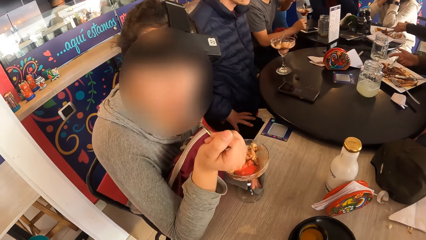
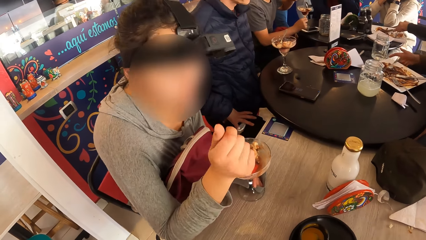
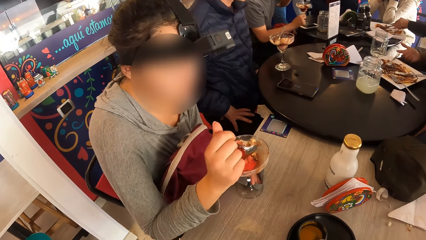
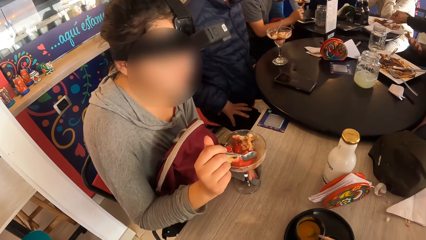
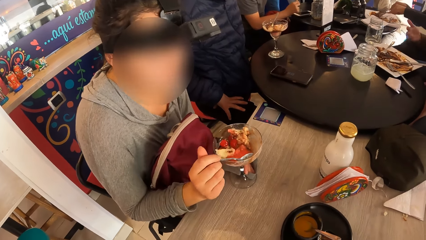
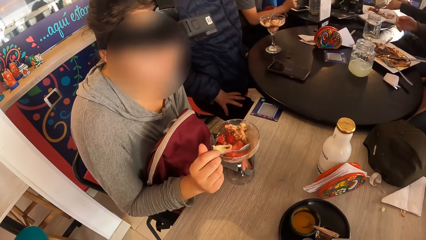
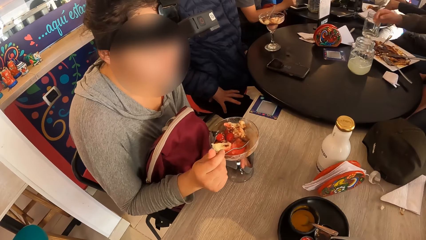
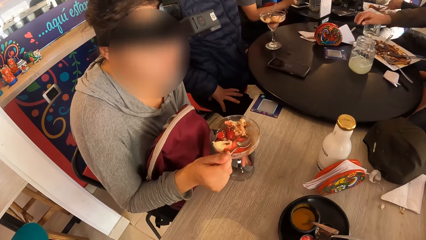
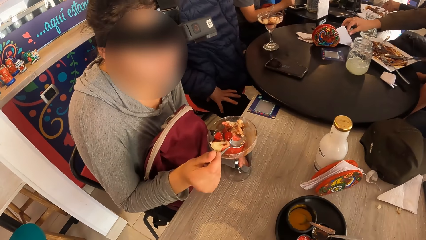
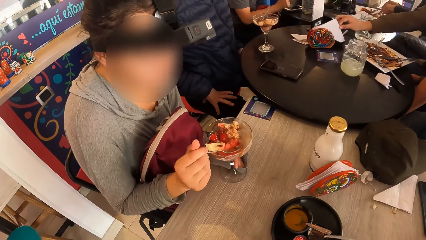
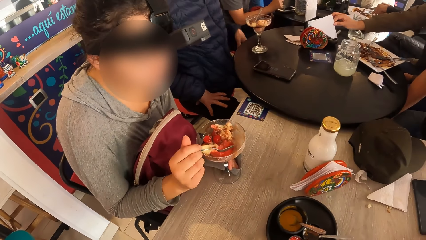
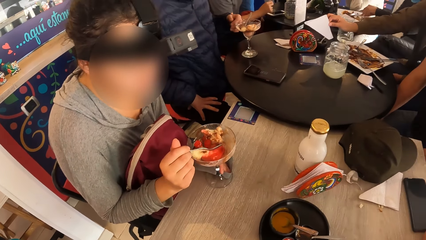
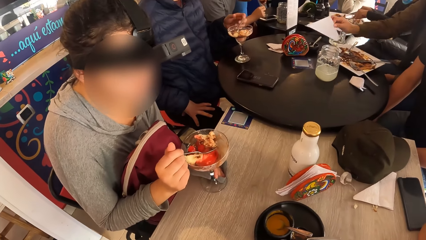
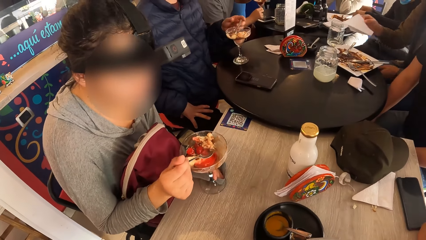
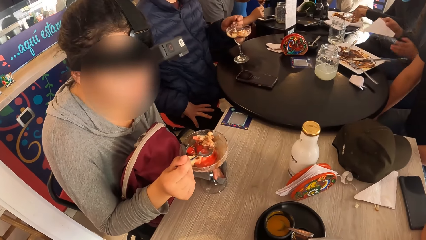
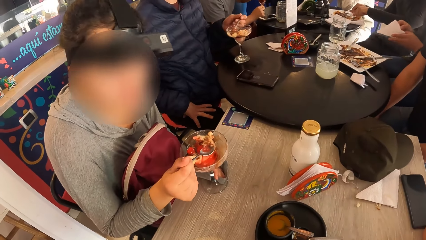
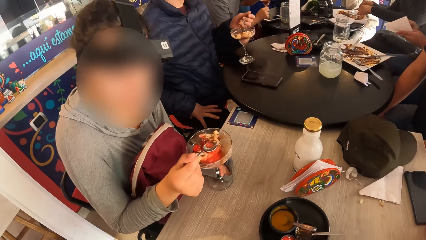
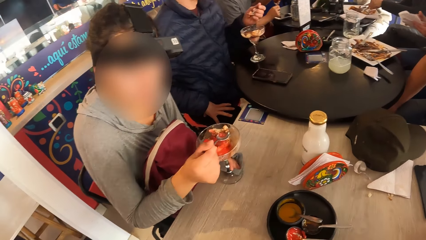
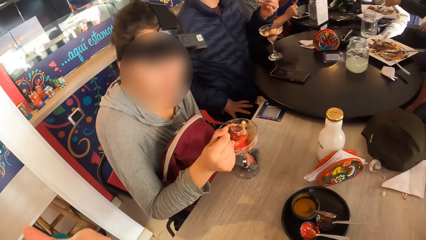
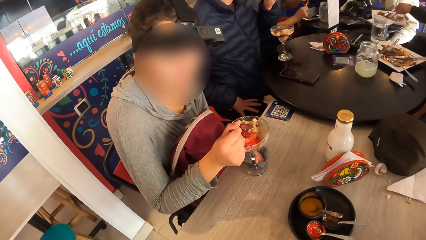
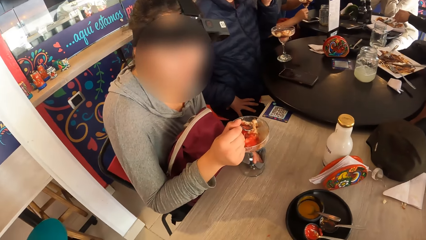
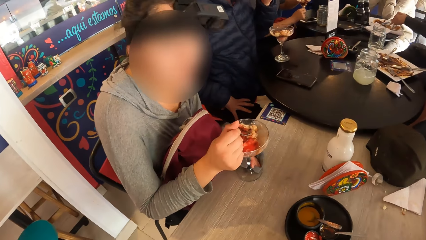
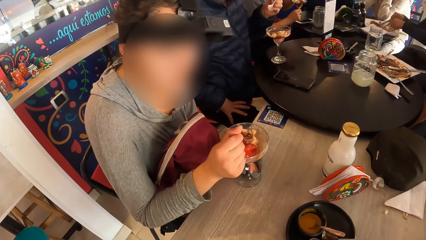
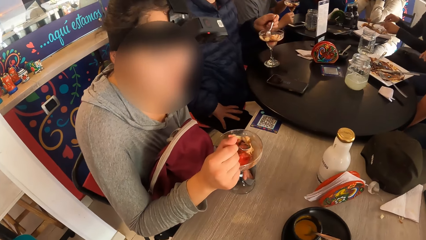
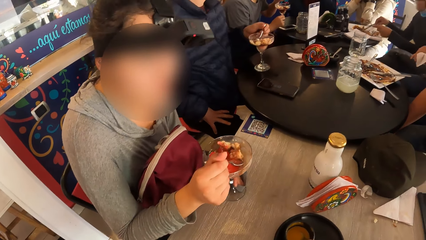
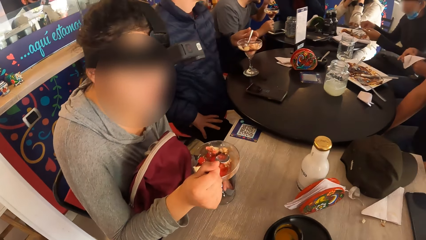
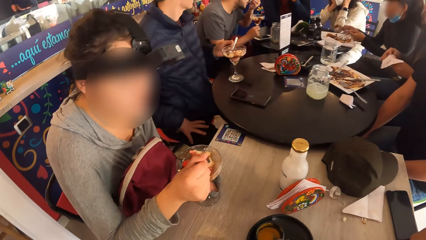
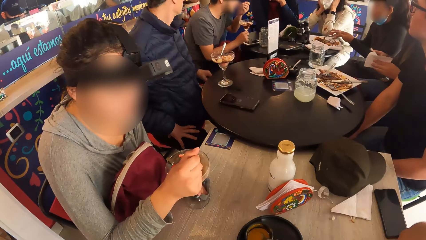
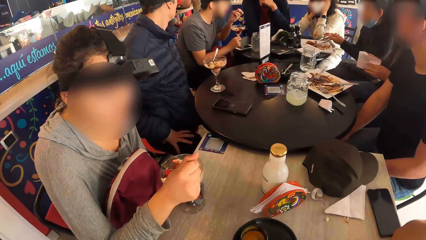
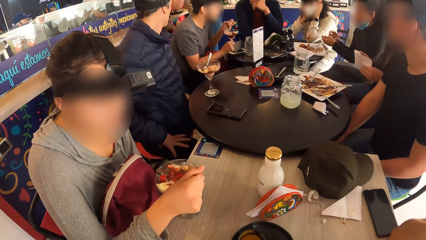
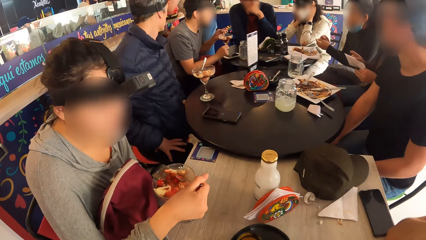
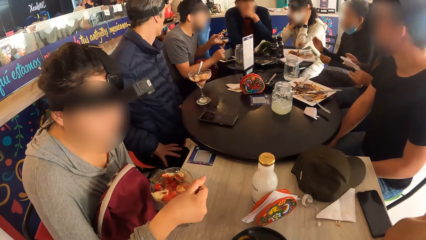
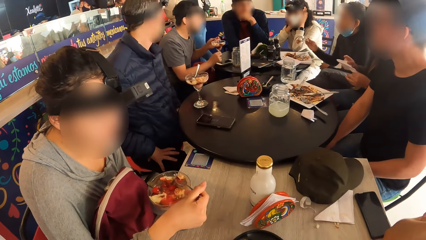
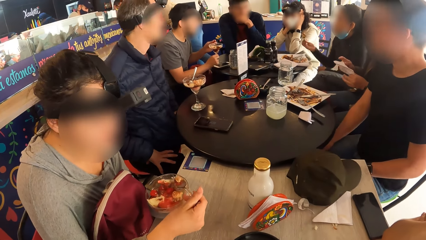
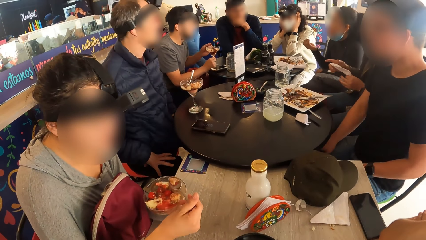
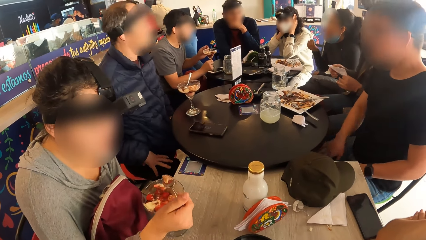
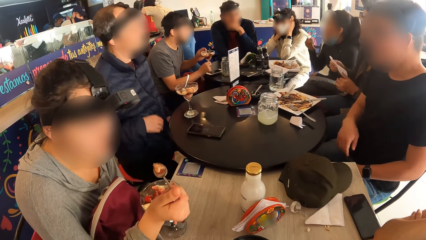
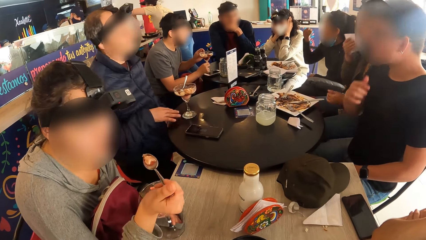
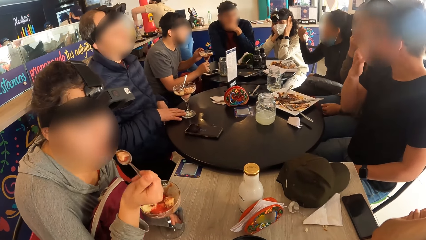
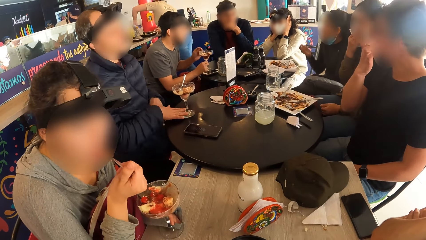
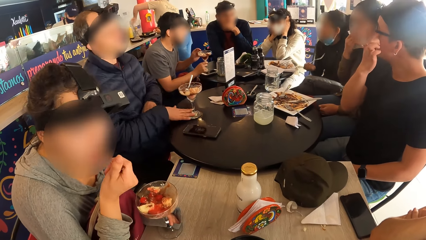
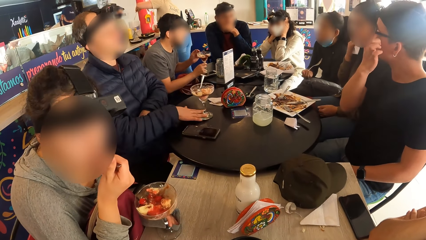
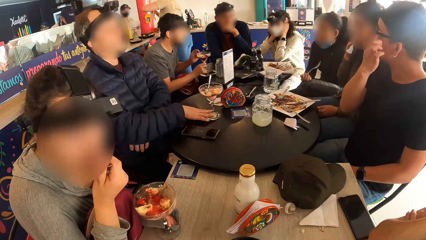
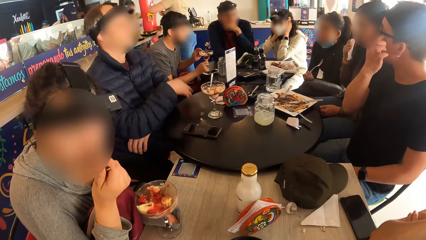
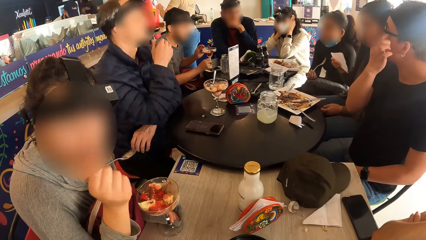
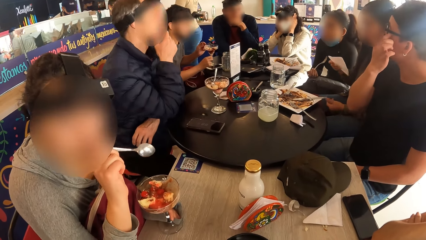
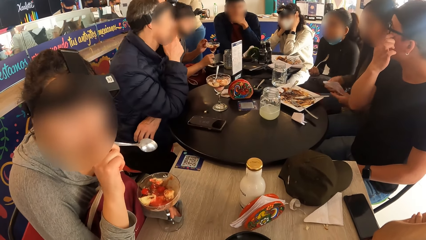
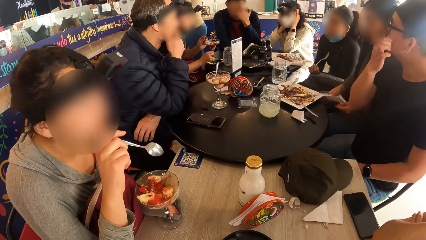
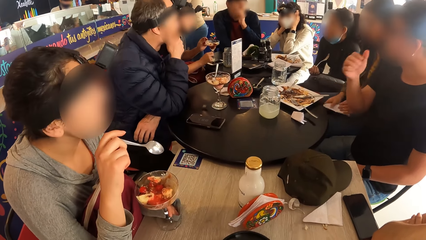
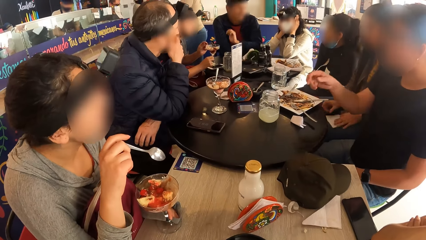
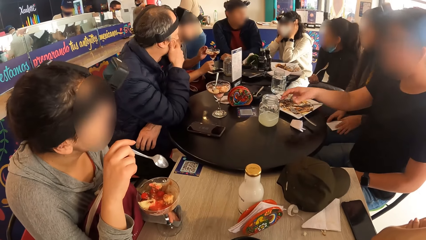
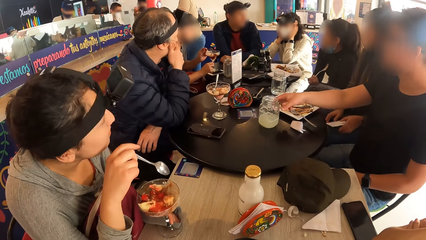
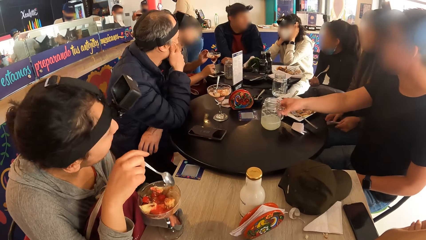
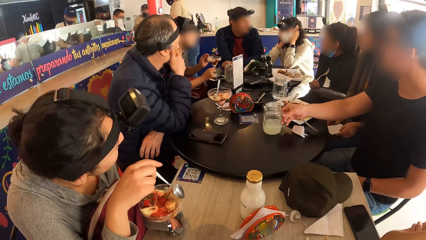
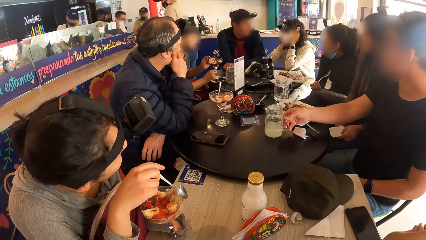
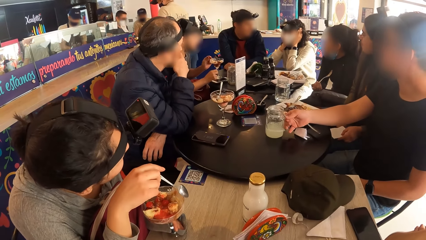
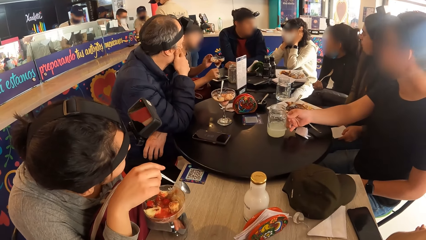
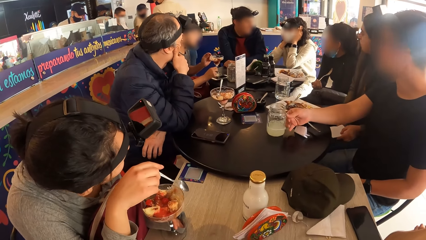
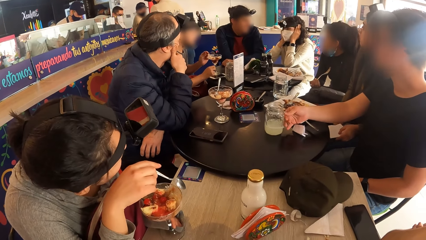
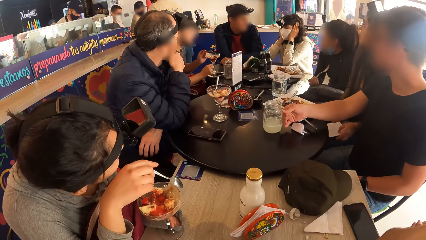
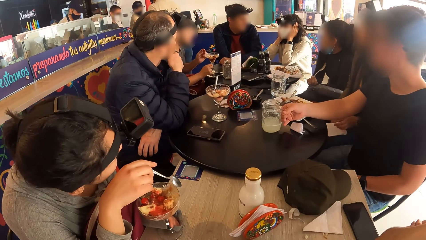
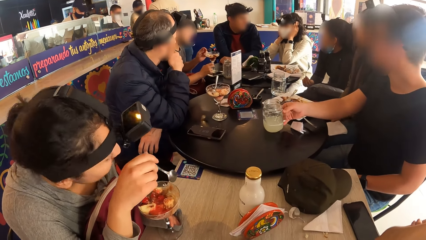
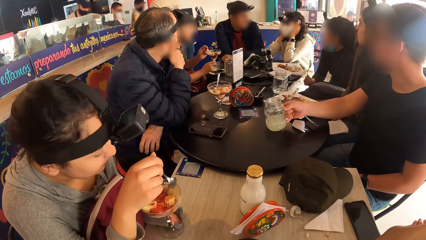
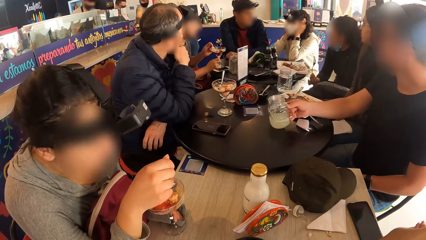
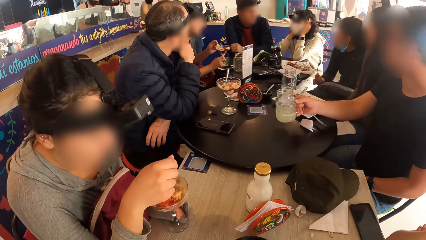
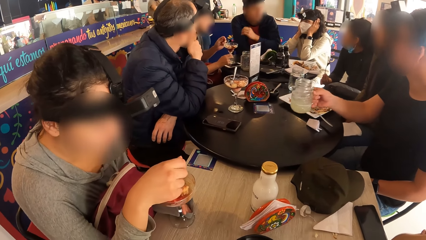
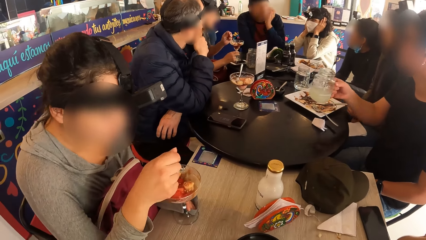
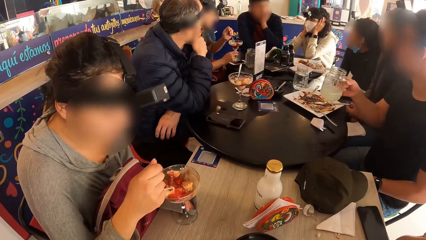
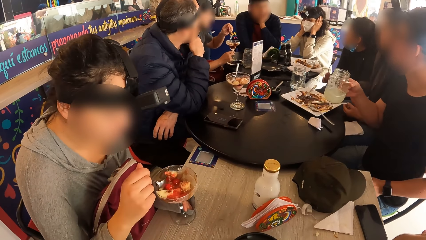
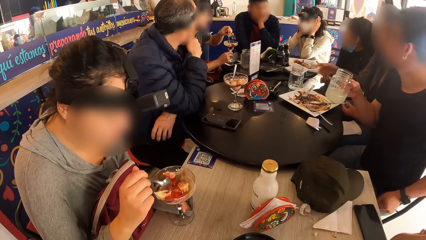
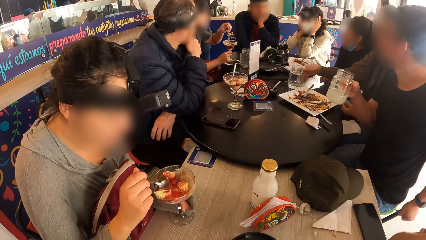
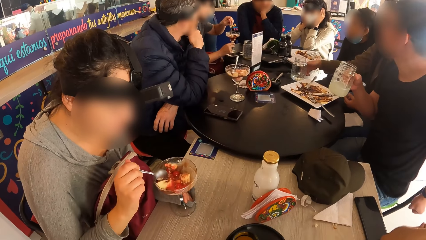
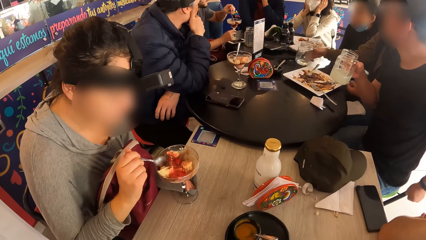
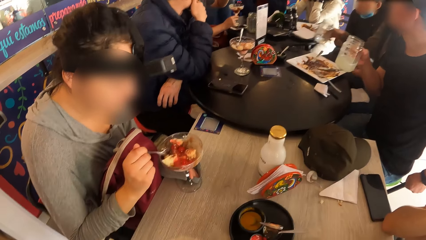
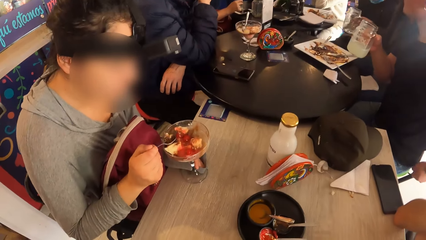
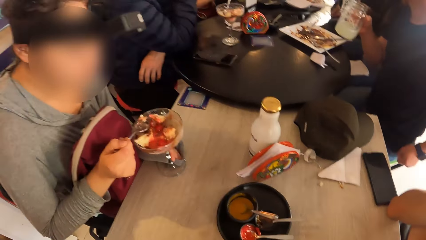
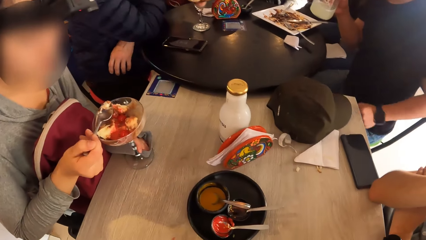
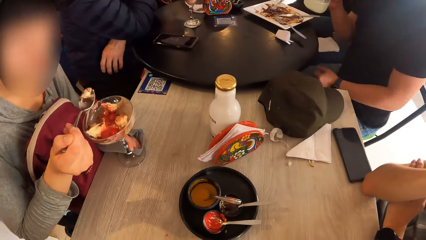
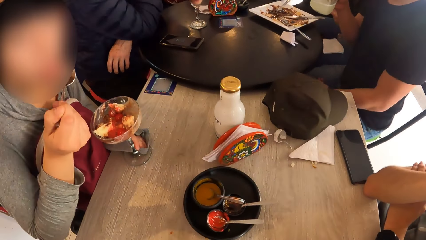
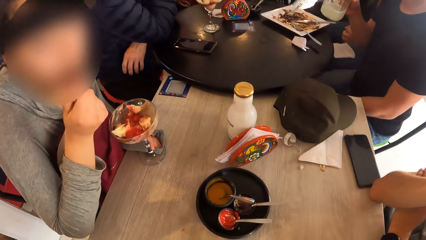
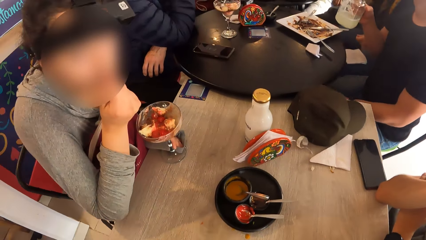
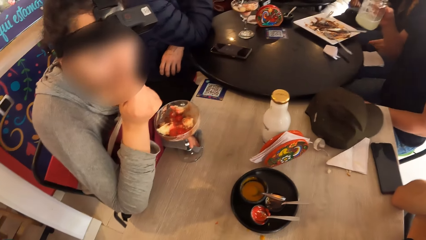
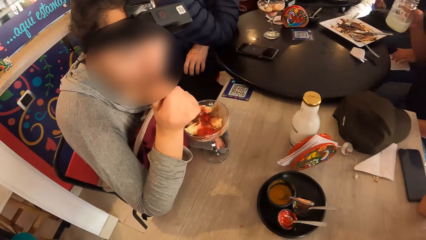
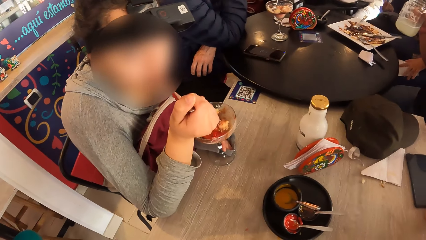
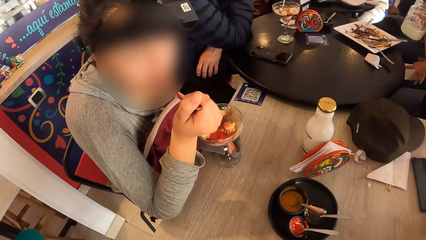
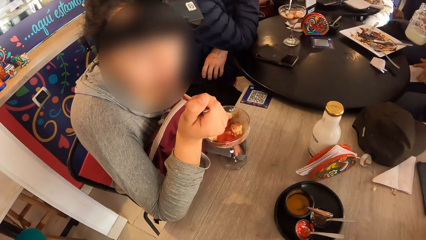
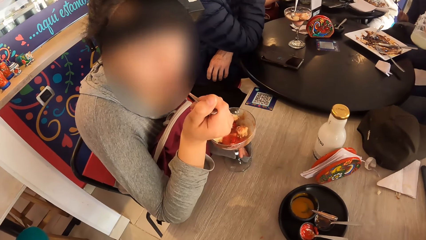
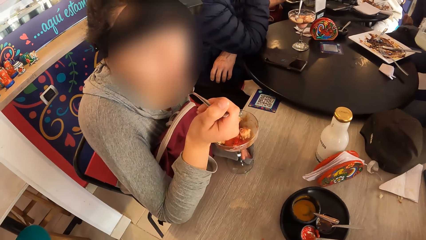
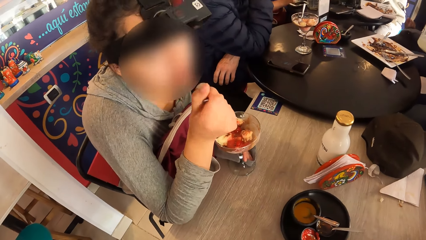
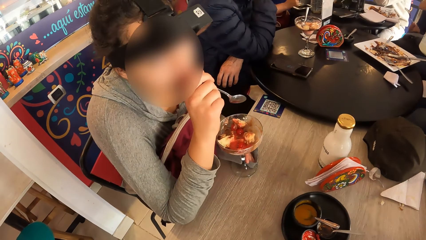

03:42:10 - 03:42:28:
The woman removes the spoon from her mouth with her right hand. She picks up some parfait from the cup on the table with the spoon in her right hand. She puts the spoon in her mouth with her right hand, removes the spoon from her mouth with her right hand, and touches her mouth with her right hand. She stares at the crowd. She picks up some parfait from the cup on the table with the spoon in her right hand. She puts the spoon in her mouth with her right hand.
